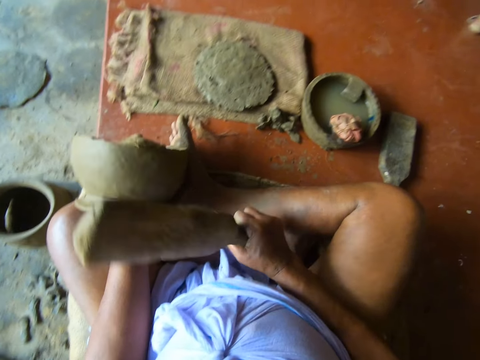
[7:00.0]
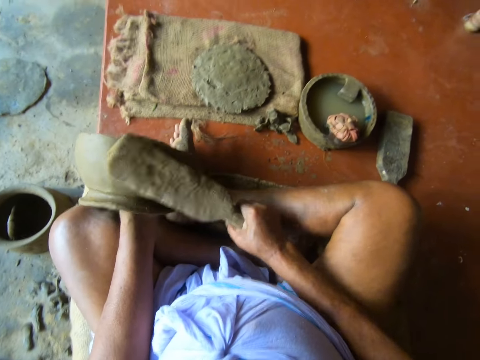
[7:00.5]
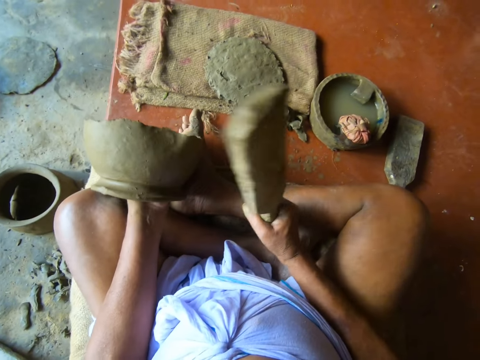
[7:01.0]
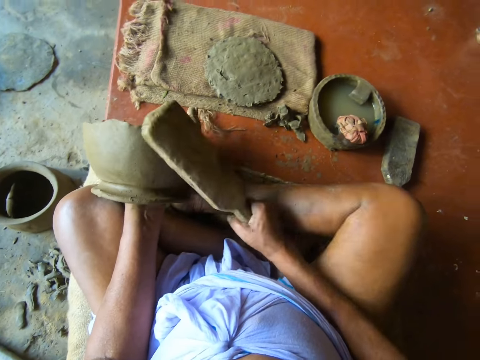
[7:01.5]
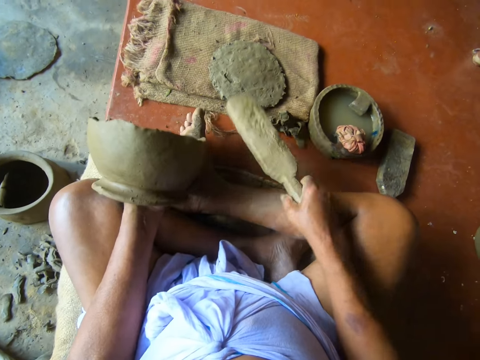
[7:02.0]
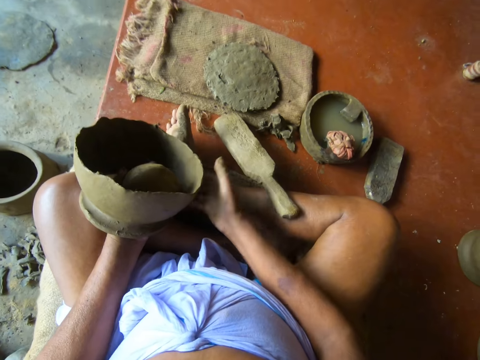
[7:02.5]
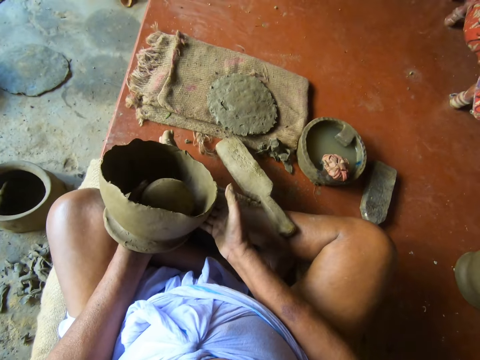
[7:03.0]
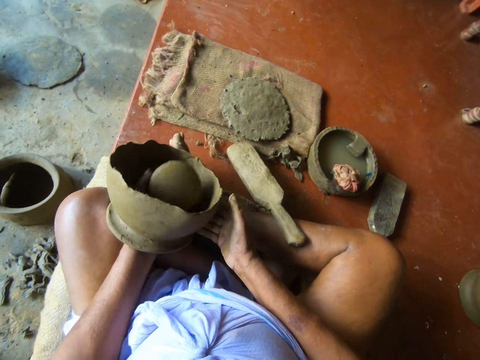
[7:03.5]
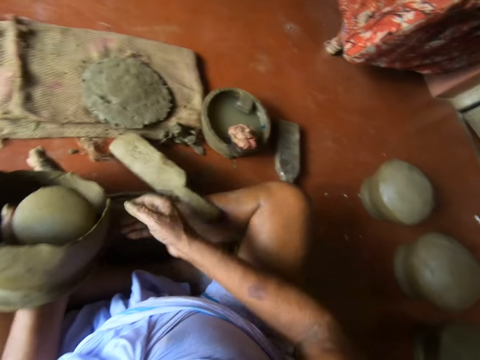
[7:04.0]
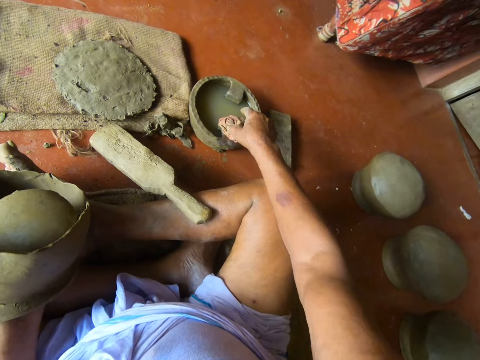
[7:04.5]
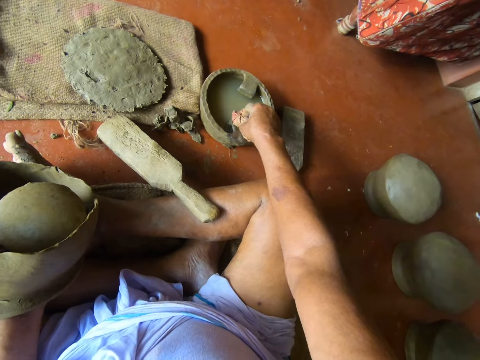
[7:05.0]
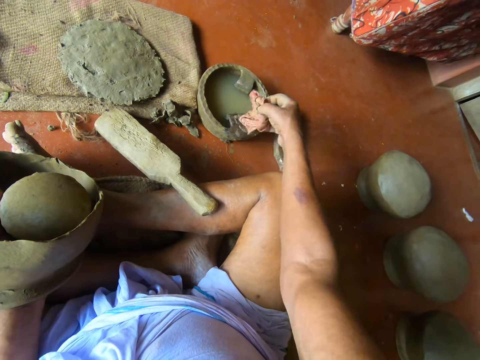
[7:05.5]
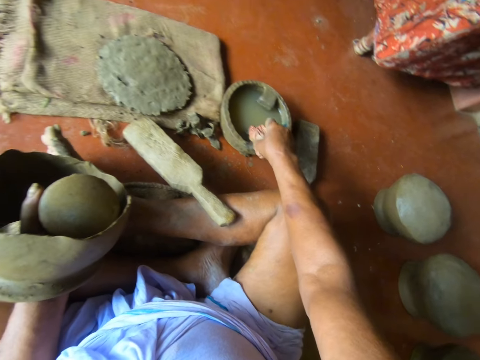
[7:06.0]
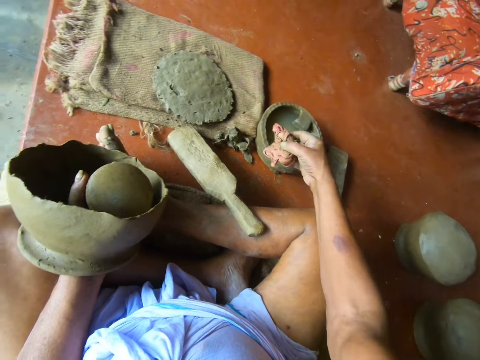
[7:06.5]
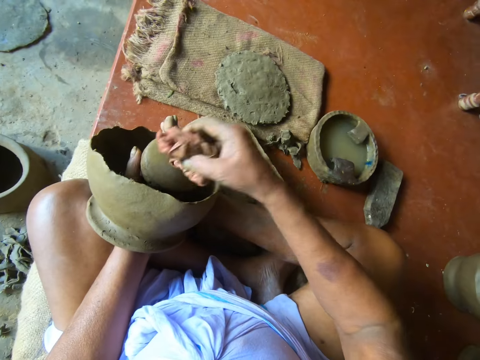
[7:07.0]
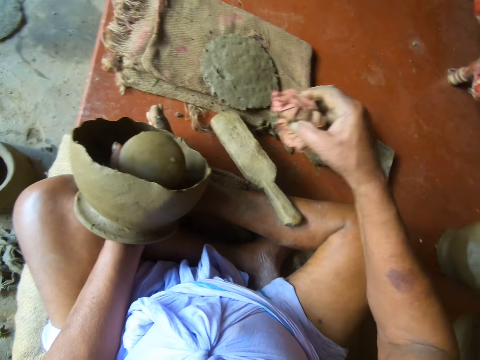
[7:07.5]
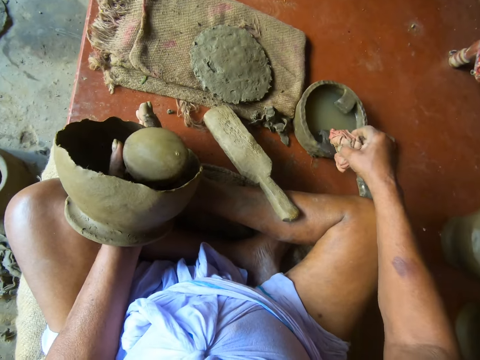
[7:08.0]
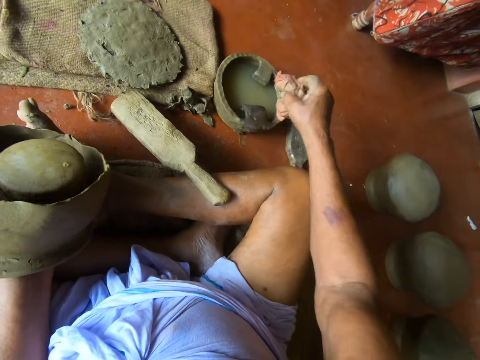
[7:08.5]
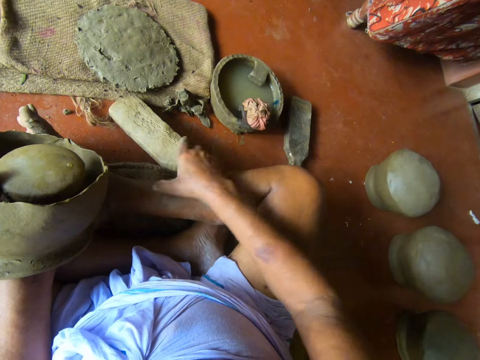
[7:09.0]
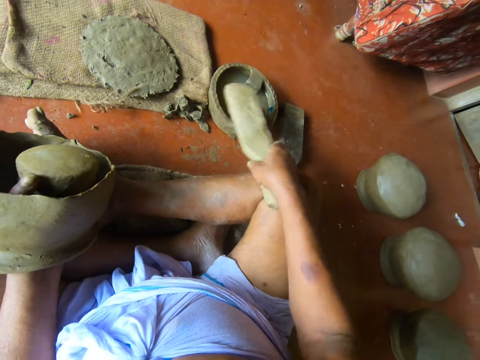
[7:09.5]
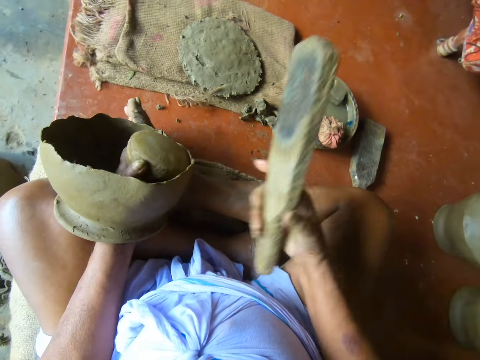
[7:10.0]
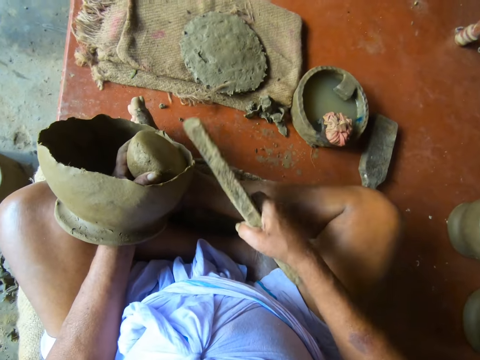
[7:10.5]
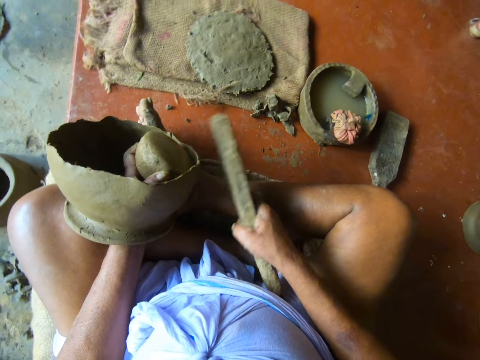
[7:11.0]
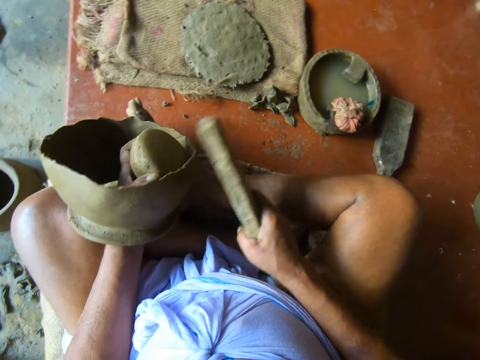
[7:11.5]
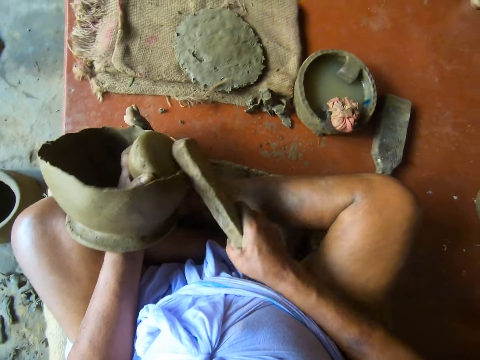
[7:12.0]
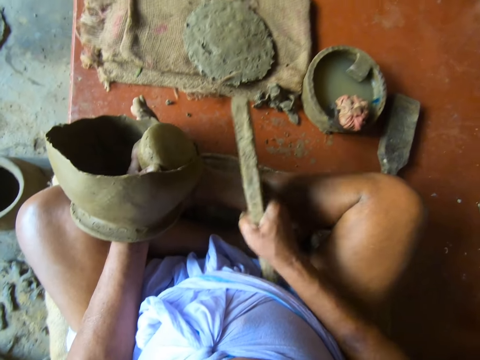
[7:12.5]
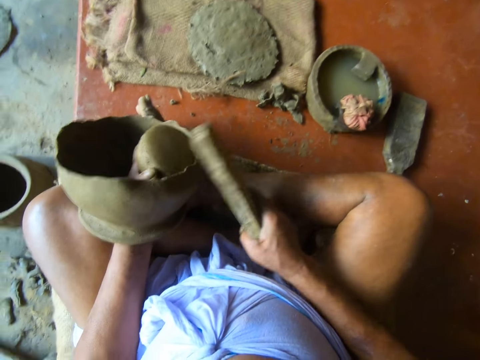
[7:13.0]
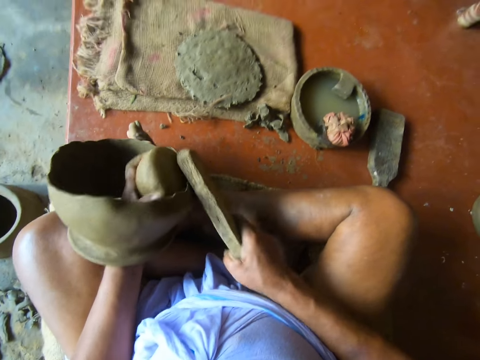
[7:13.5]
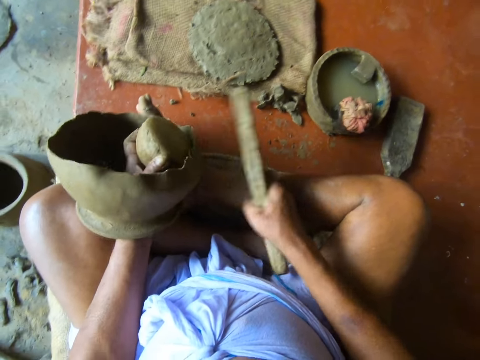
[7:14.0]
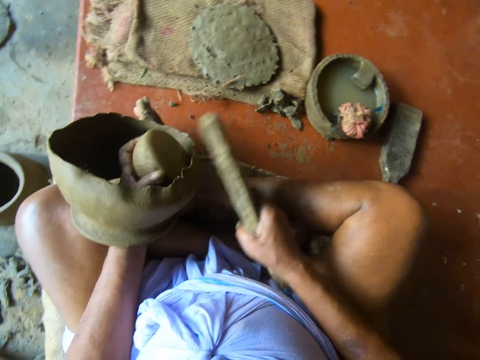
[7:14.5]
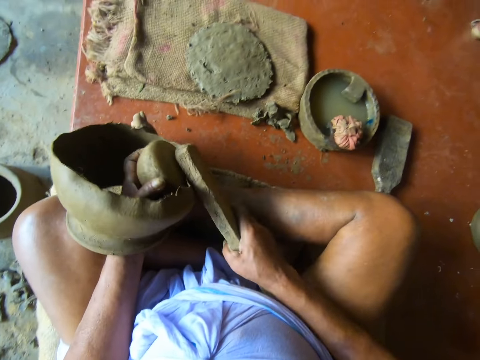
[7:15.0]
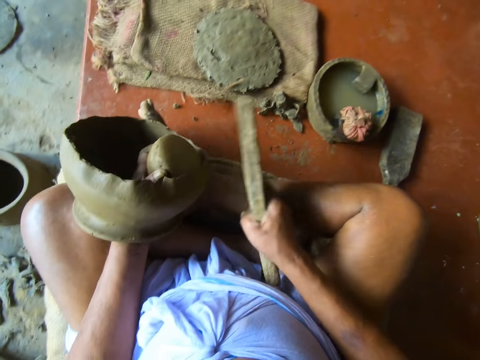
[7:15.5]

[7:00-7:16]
The camera wearer drops the wooden bat or pot shaper from his right hand on the floor. He holds the clay mold with both hands. He picks the wet napkin on the bowl of water on the floor with his right hand. He touches the clay mold in his left hand with the wet napkin in his right hand. He drops the wet napkin from his right hand on the bowl of water on the floor. He picks the wooden bat from the floor with his right hand. He dips the pot shaper in the water. He taps the wet napkin on the bowl of water on the floor with the wooden bat in his right hand. He beats the clay mold in his left hand with the wooden bat in his right hand.

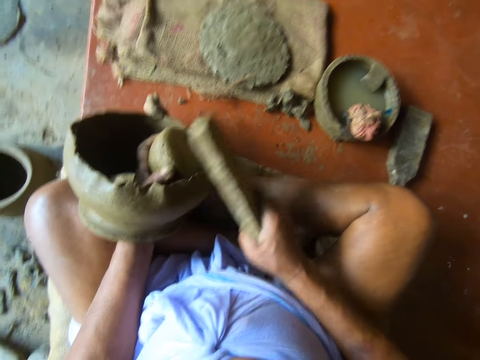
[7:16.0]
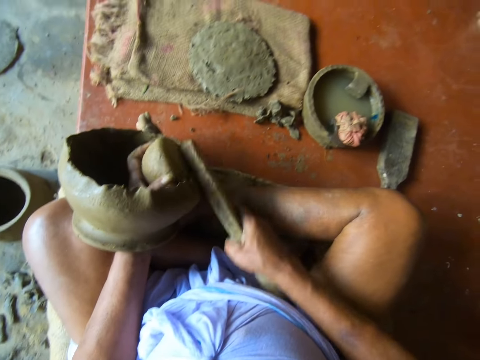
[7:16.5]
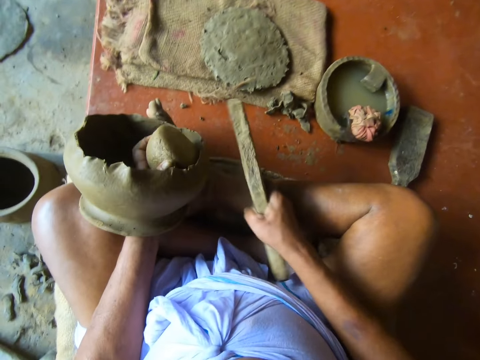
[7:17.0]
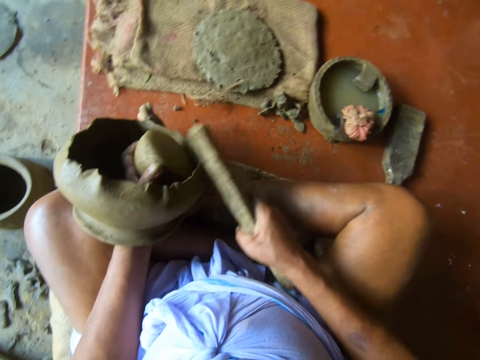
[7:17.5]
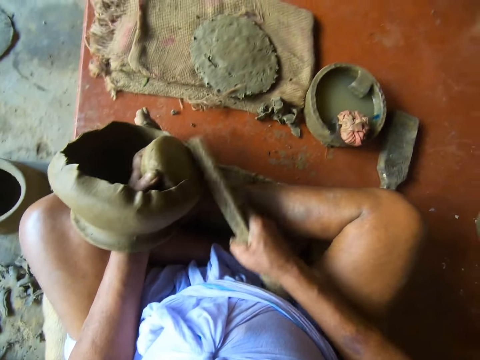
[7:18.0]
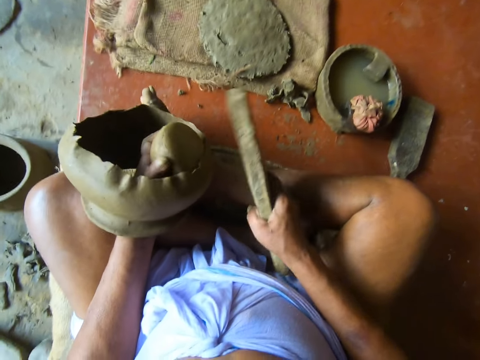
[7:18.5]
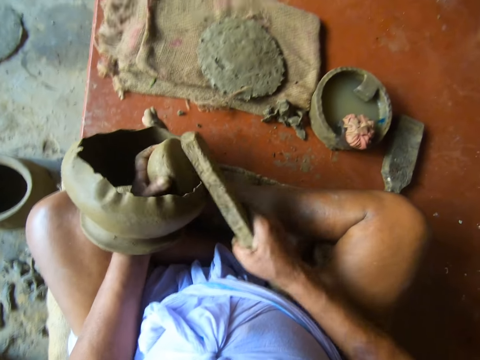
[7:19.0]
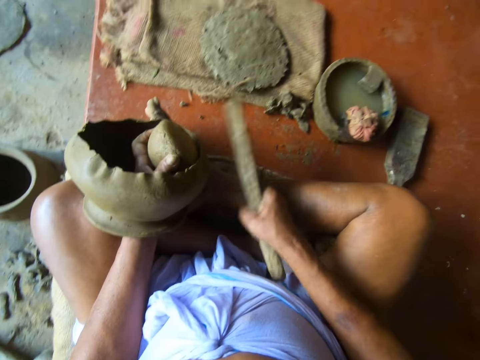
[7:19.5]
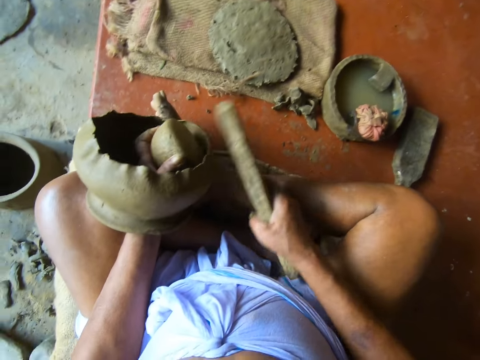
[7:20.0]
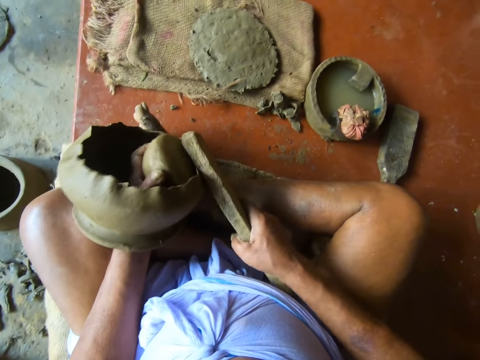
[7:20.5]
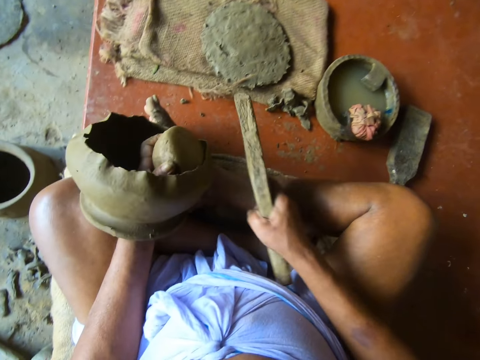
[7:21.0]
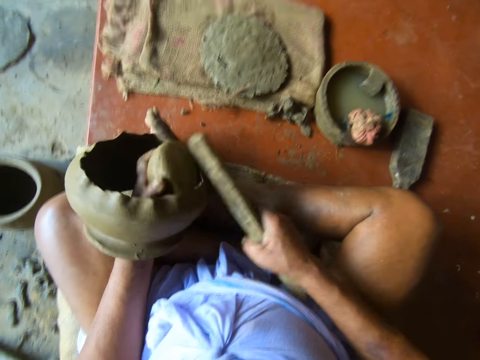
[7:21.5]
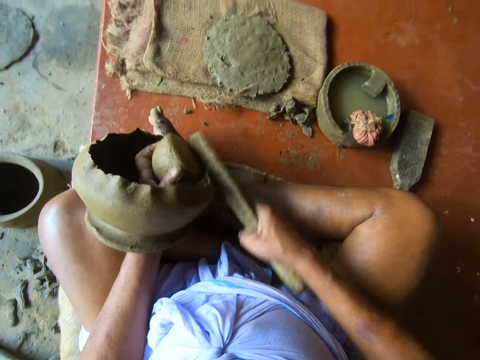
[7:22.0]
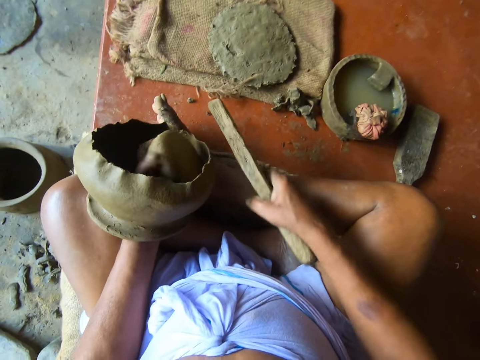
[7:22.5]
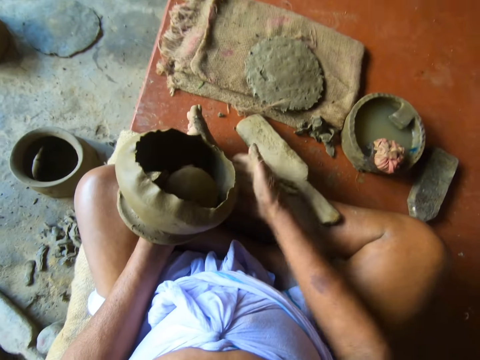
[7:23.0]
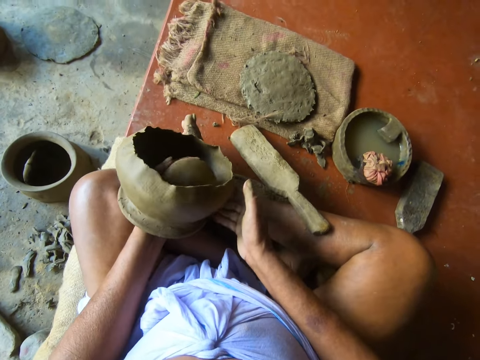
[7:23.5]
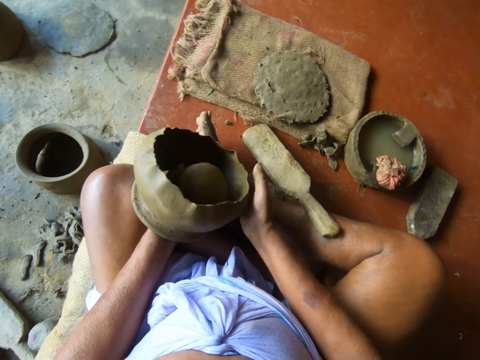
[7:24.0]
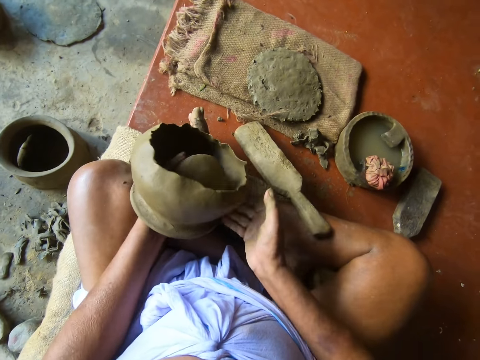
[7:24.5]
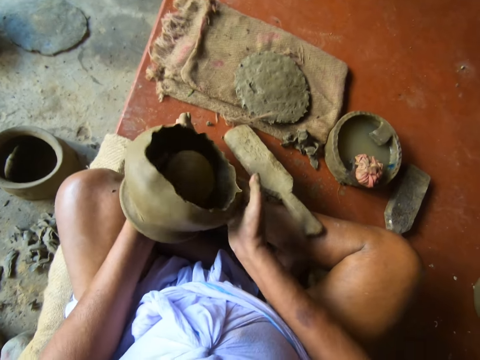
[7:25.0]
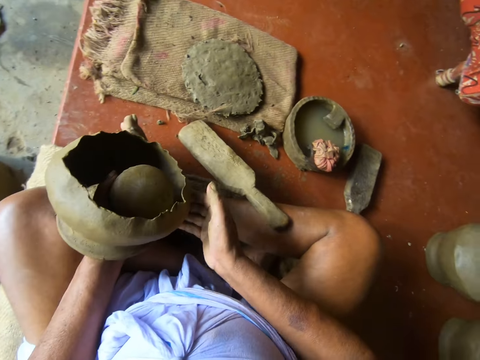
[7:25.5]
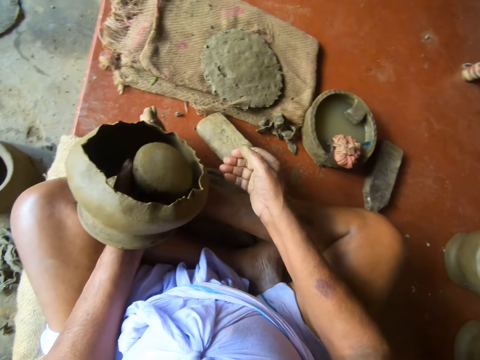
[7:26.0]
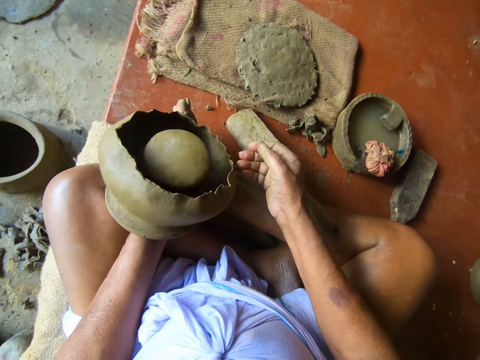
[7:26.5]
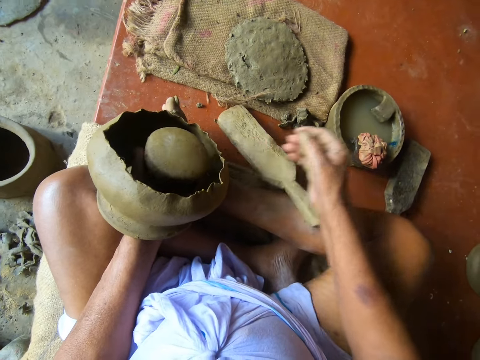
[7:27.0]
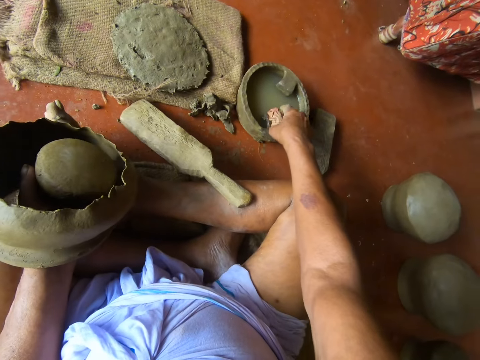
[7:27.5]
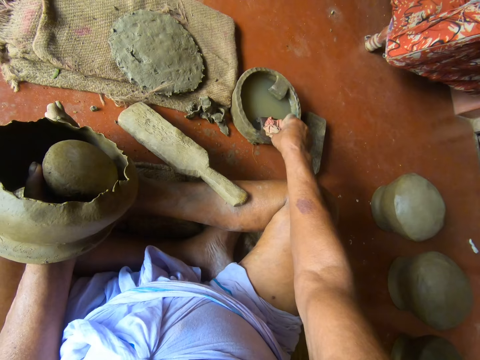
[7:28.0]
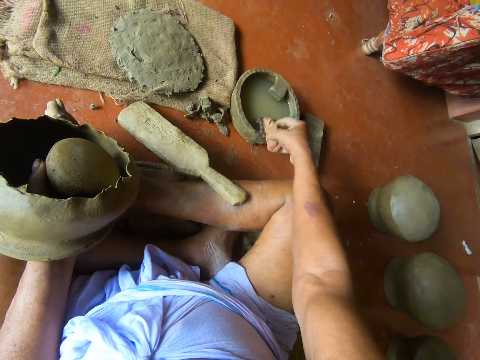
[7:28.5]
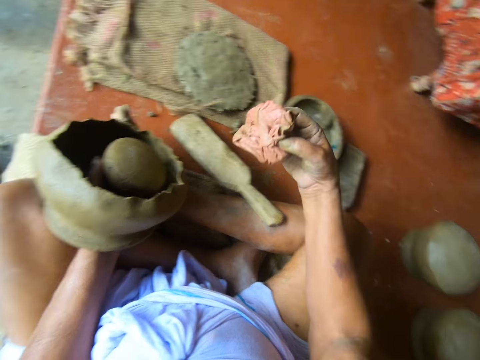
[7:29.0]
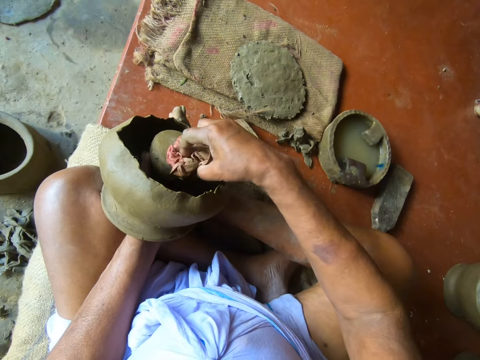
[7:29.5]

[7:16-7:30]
The camera wearer drops the wooden bat with his right hand on the floor. He turns the clay mold in his left hand with his right hand. He picks the wet napkin on the bowl of water on the floor with his right hand. He touches the clay mold in his left hand with the wet napkin in his right hand.
